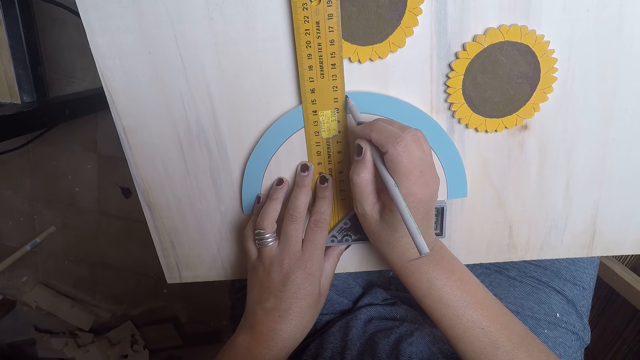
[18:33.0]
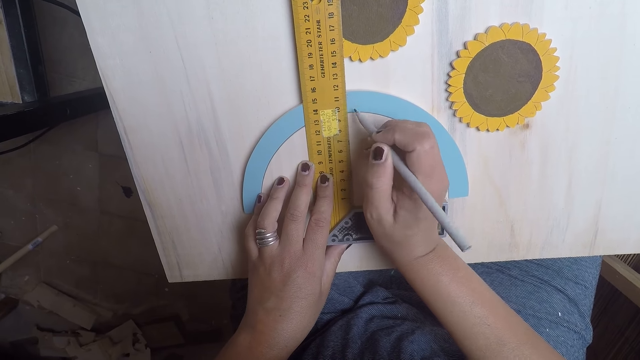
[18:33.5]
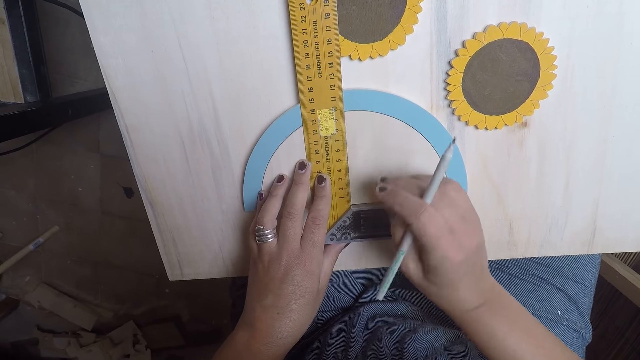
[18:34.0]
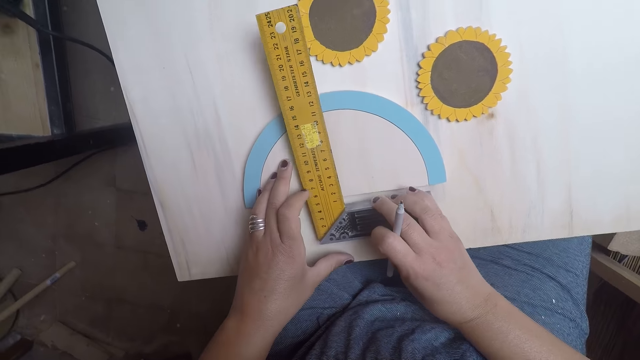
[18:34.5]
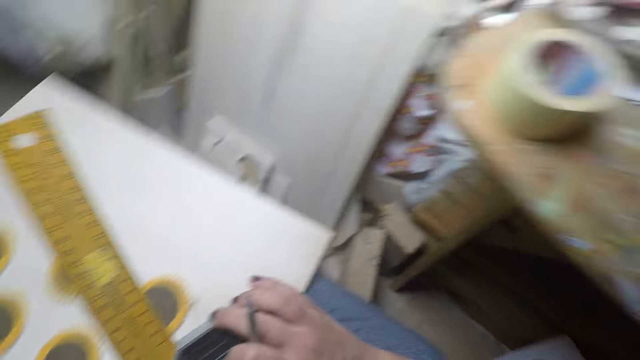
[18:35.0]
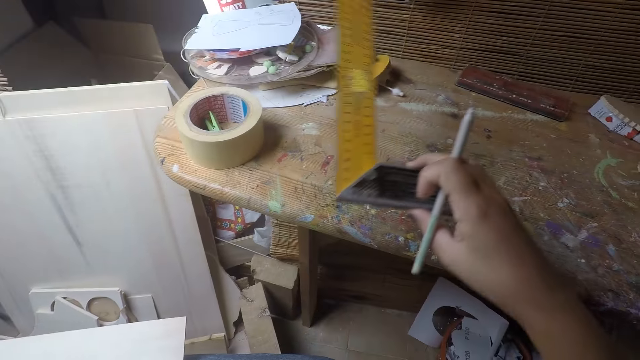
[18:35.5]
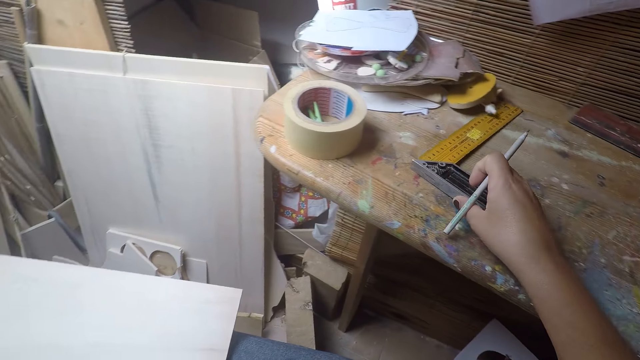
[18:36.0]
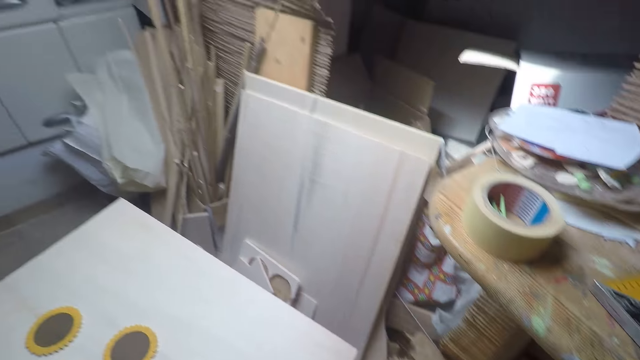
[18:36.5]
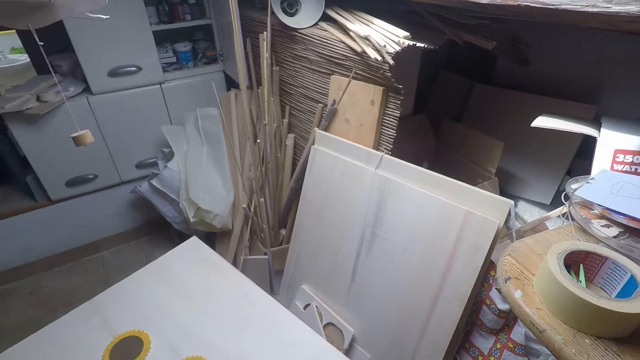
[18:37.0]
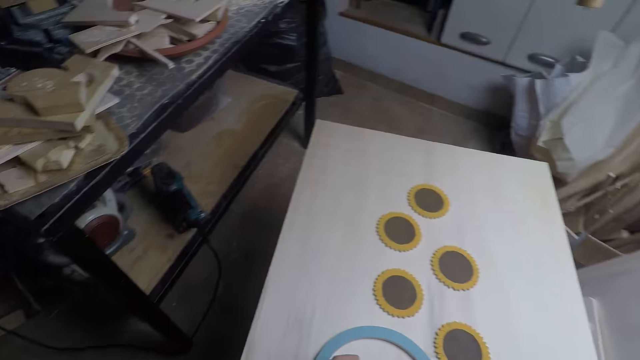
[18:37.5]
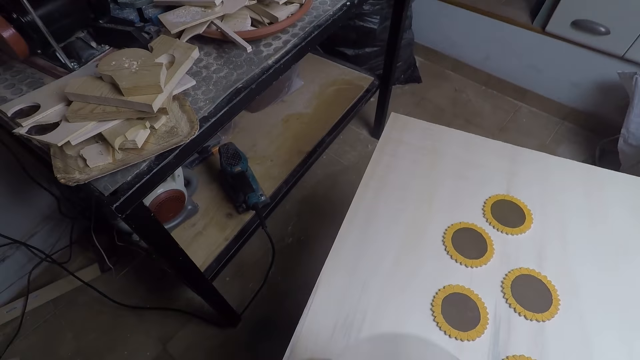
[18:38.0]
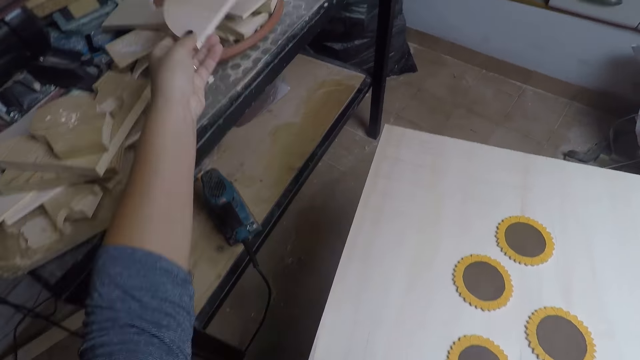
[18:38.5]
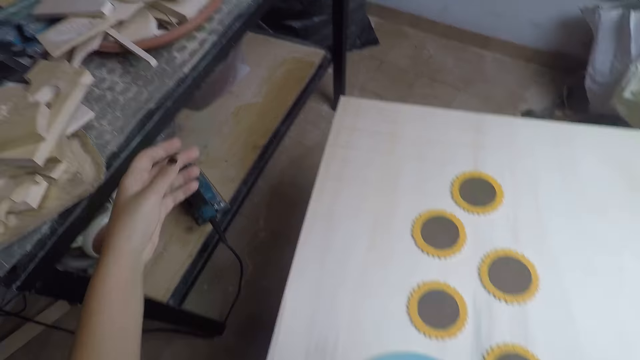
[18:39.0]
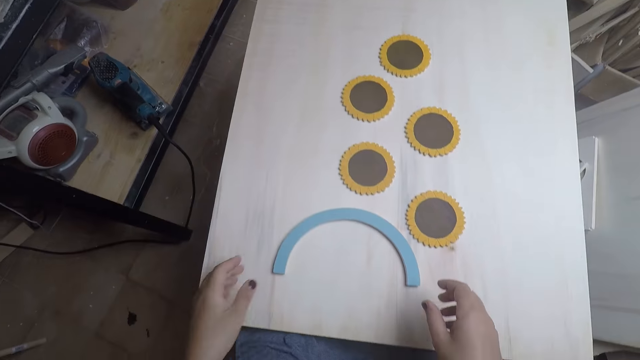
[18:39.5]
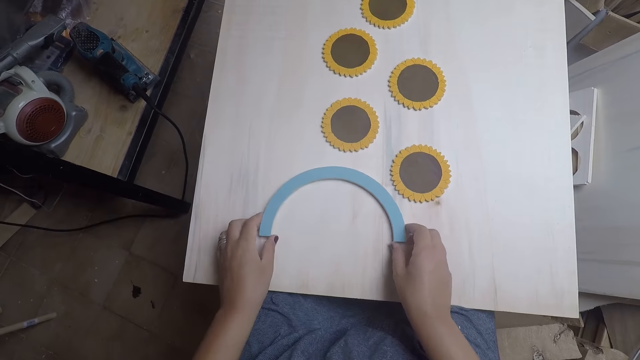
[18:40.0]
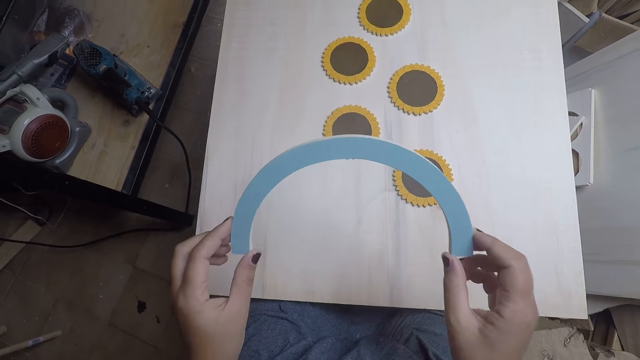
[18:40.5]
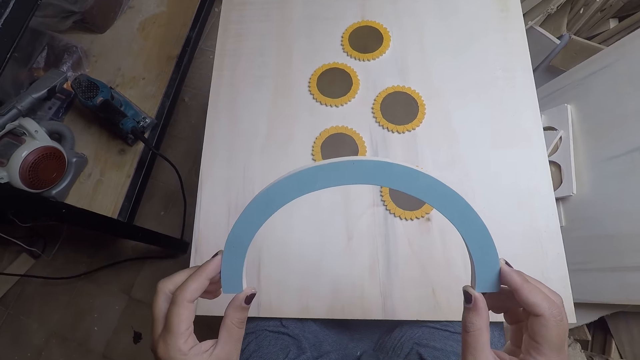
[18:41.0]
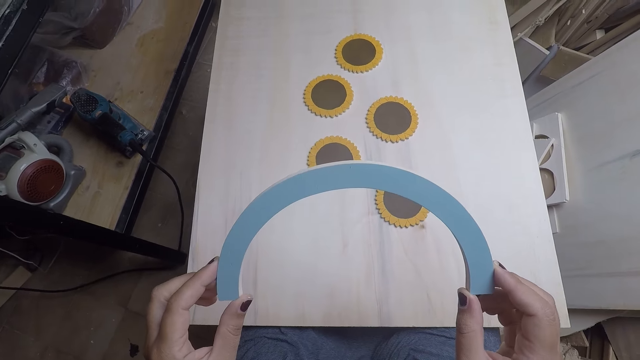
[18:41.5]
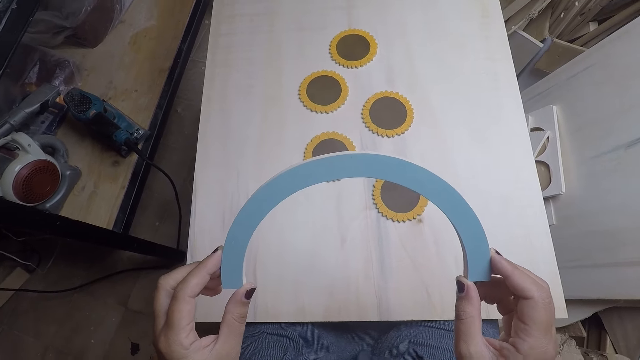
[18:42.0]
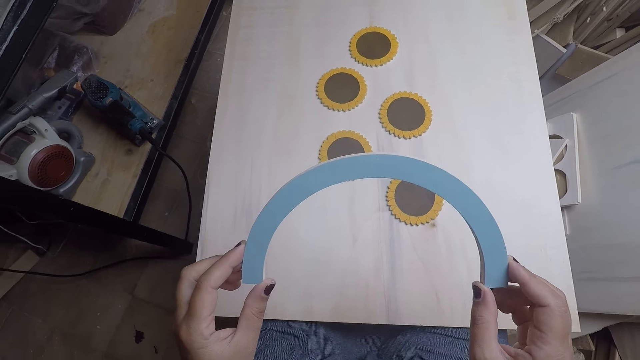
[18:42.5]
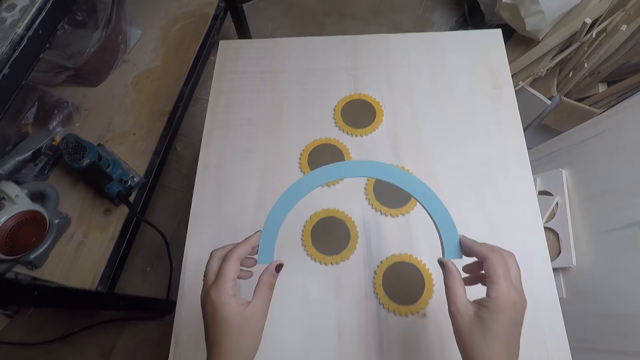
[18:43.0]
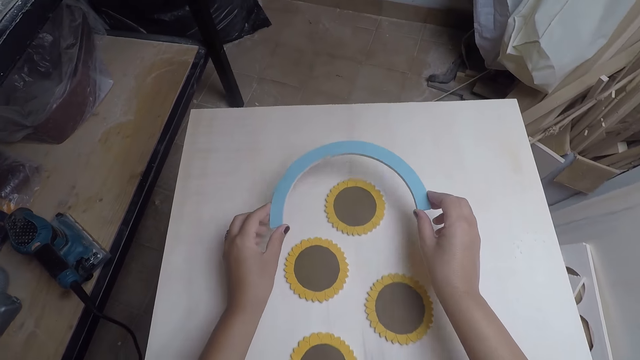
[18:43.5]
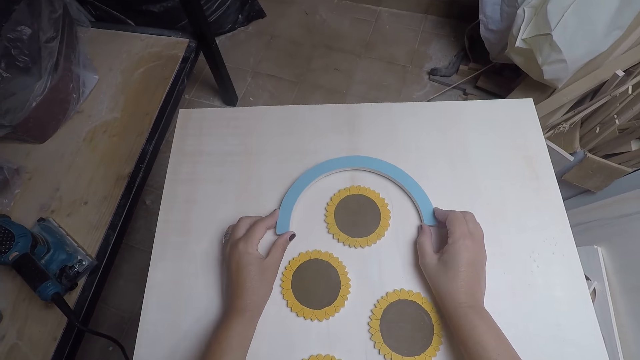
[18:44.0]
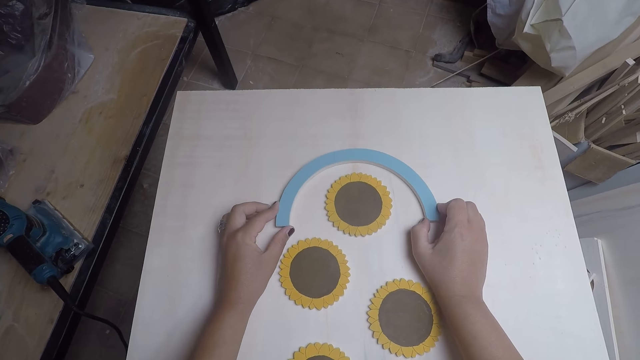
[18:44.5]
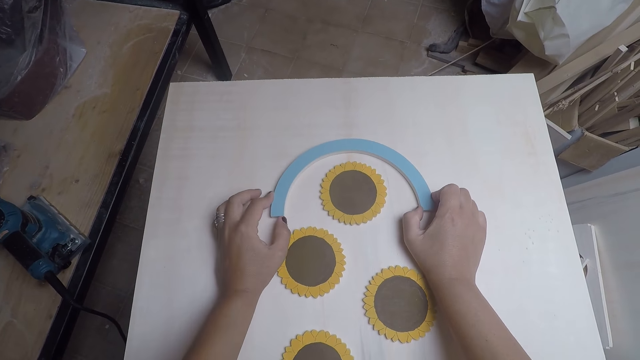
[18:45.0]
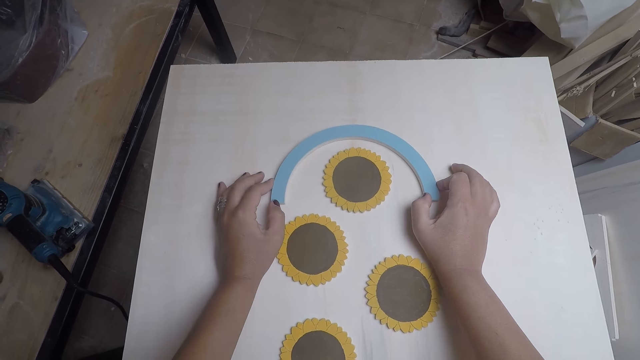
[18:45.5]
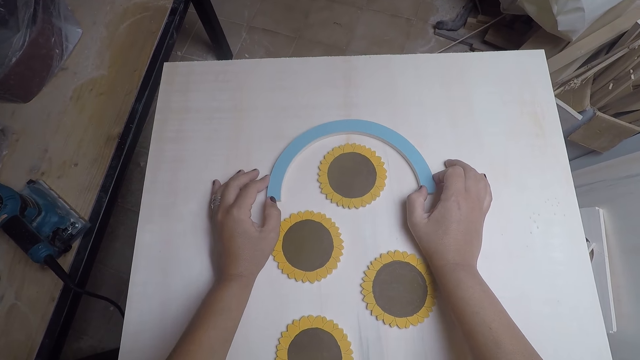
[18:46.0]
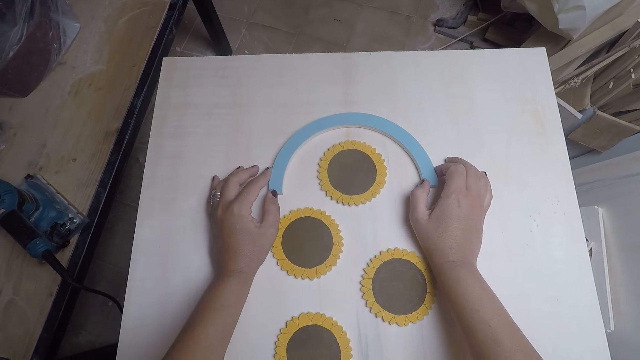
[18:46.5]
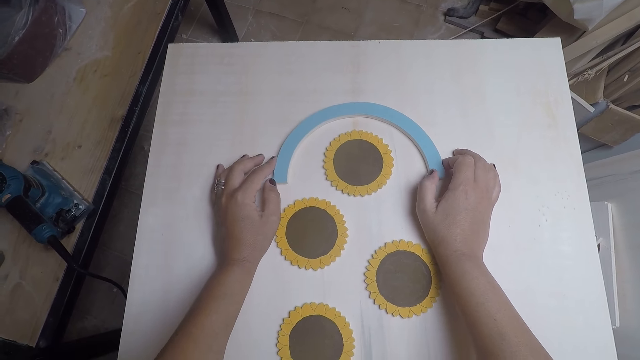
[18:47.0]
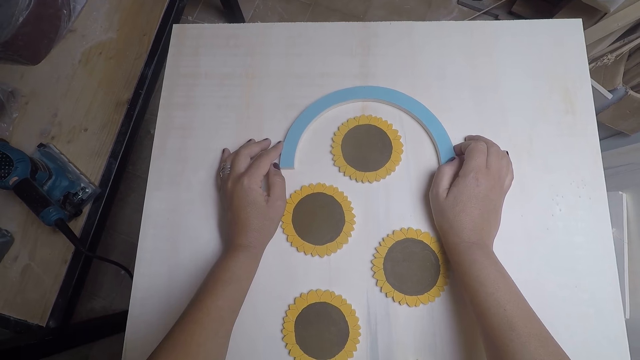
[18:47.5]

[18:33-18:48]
The camera wearer removes the L square with her left hand. She drops the L square in her left hand on the table. She throws the plank in her left hand on the table. She holds the table coaster arc with both hands and raises the table coaster arc with both hands. She stares at the small piece of wood. She lowers the table coaster arc in both hands. She drops a piece of wood on the bigger wood. She adjusts the table coaster arc with both hands.

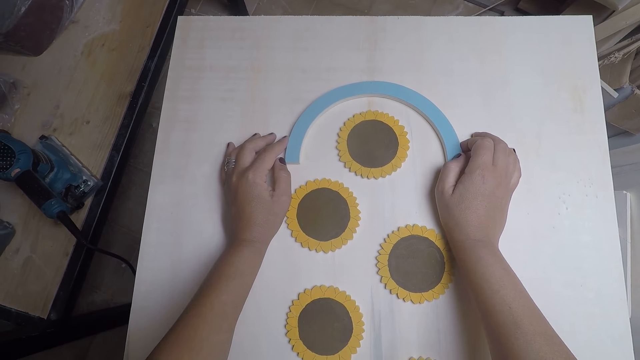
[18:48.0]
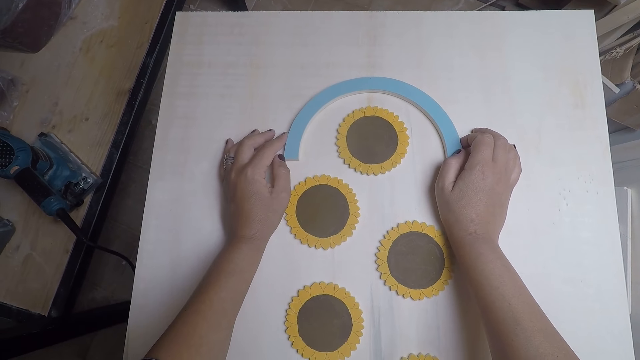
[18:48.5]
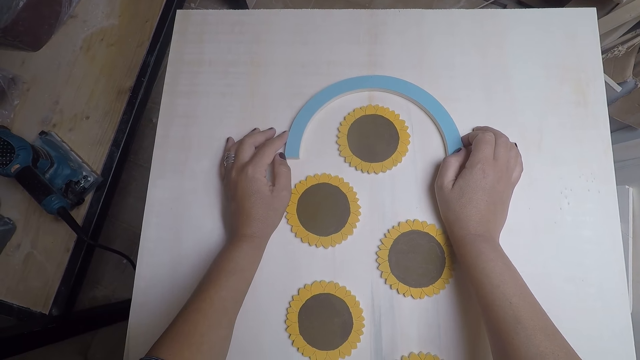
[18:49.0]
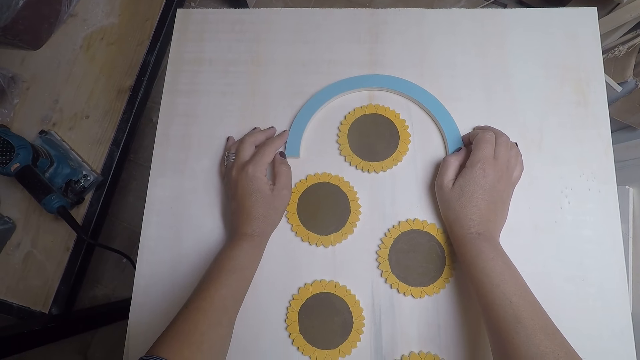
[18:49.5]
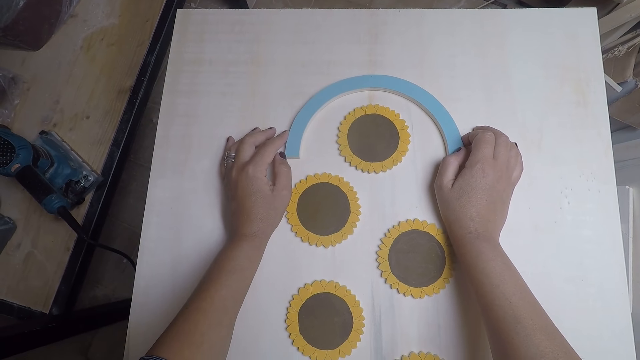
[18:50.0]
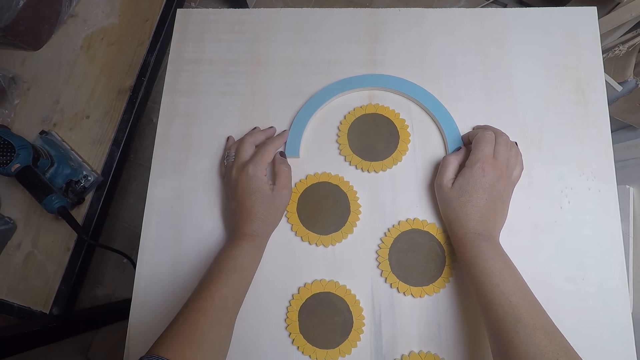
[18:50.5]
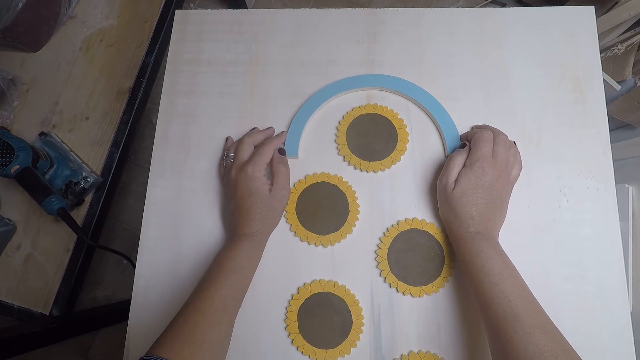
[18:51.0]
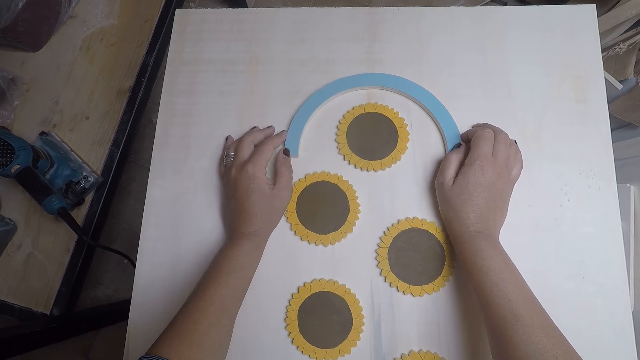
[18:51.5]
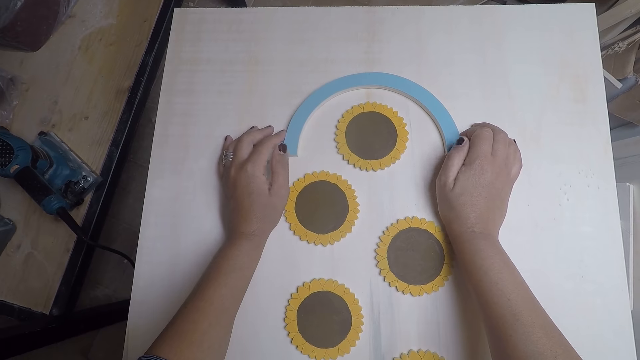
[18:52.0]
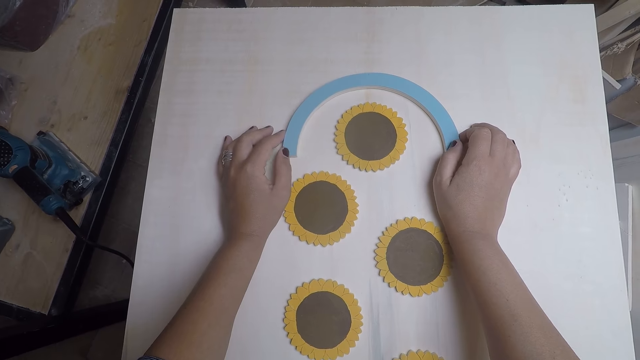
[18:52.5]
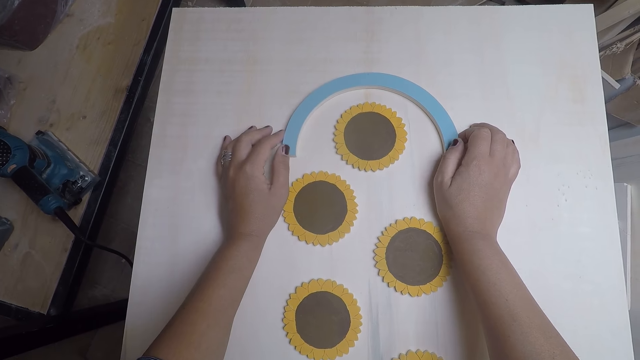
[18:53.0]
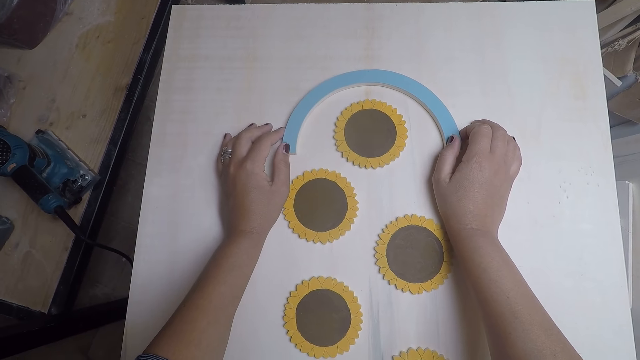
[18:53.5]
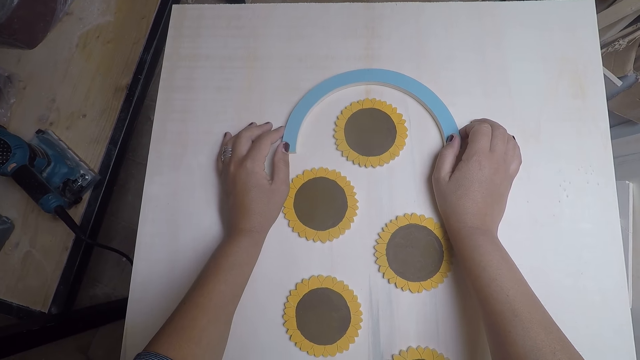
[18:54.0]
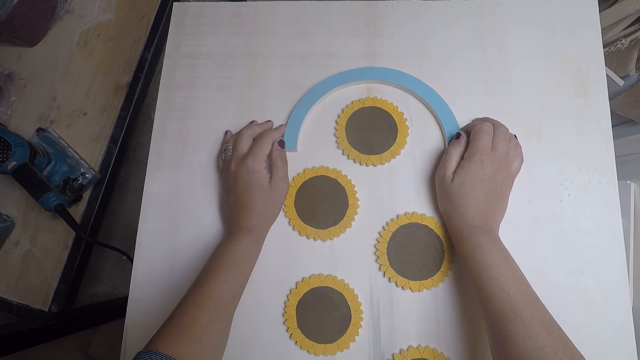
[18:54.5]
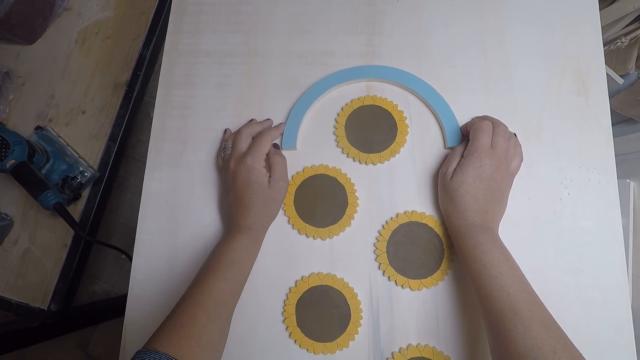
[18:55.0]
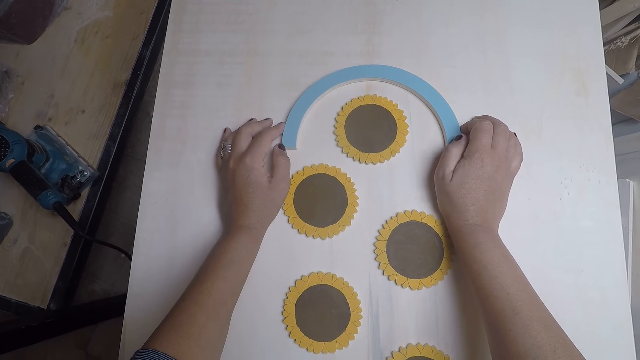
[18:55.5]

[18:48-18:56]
The camera wearer stares at the piece of wood. They tap the table coaster arc with both hands.
